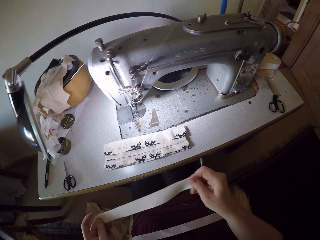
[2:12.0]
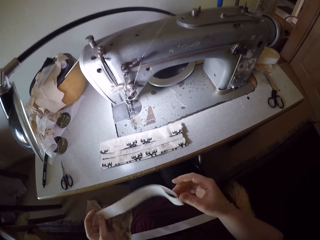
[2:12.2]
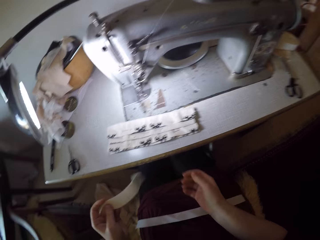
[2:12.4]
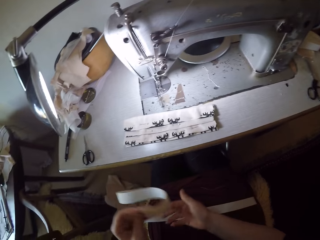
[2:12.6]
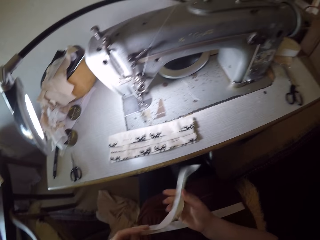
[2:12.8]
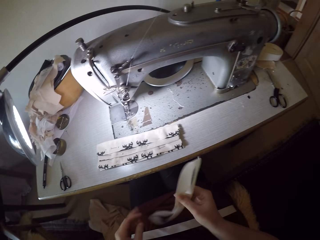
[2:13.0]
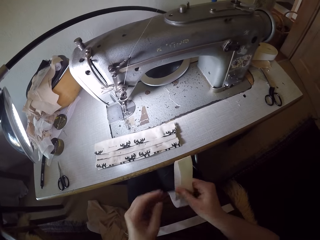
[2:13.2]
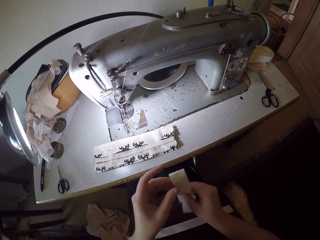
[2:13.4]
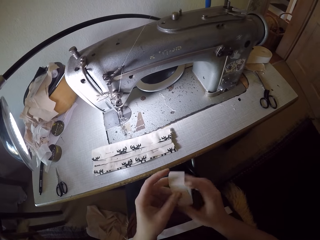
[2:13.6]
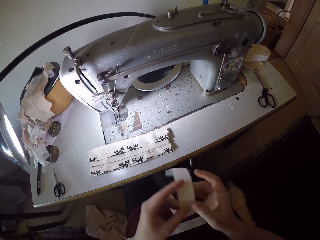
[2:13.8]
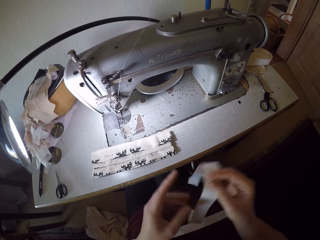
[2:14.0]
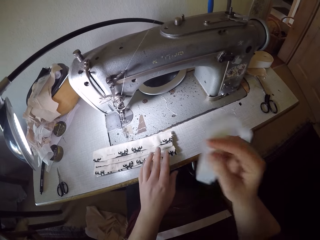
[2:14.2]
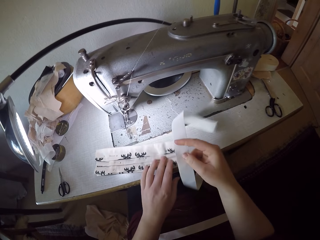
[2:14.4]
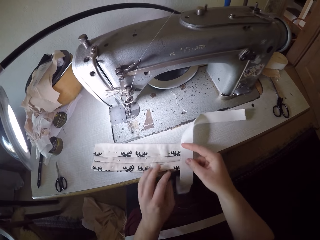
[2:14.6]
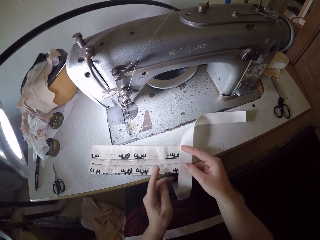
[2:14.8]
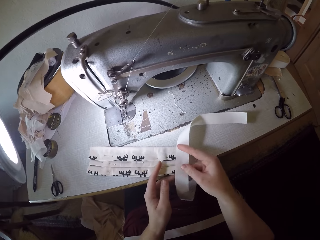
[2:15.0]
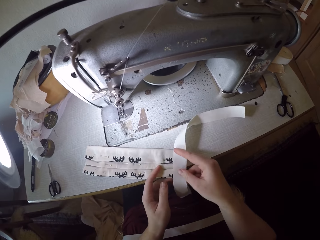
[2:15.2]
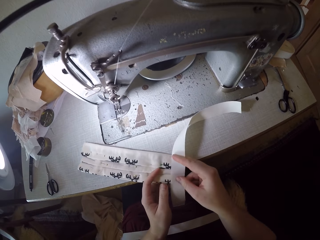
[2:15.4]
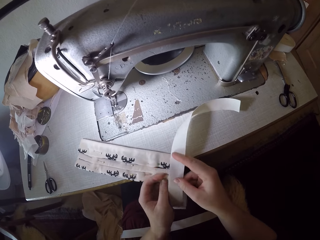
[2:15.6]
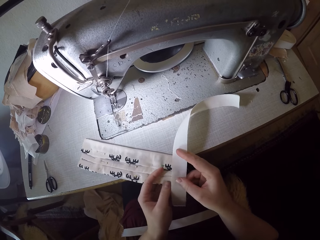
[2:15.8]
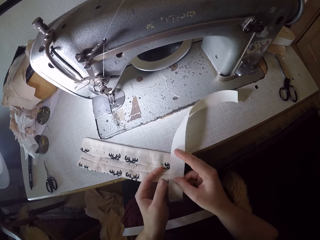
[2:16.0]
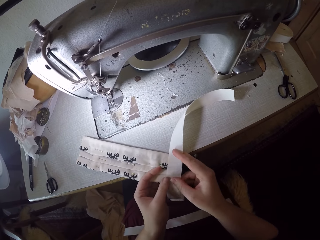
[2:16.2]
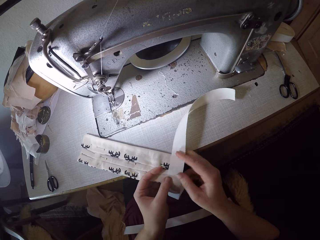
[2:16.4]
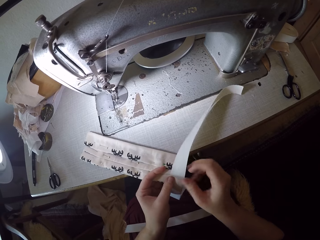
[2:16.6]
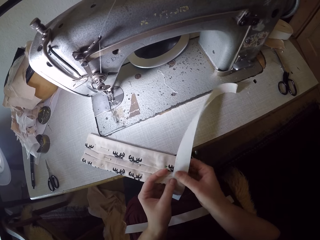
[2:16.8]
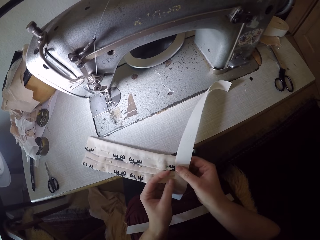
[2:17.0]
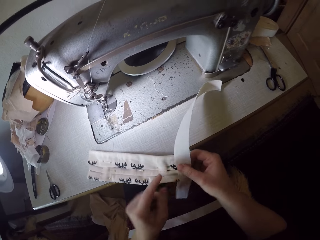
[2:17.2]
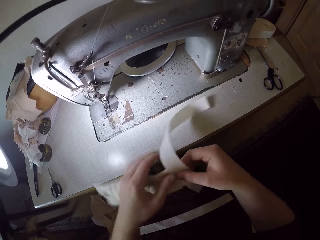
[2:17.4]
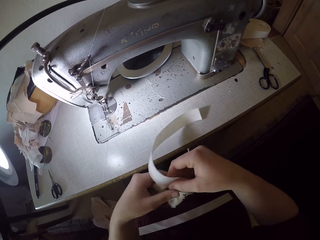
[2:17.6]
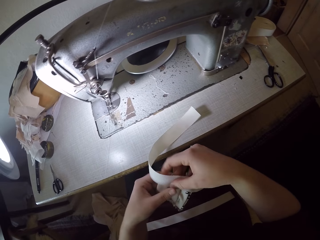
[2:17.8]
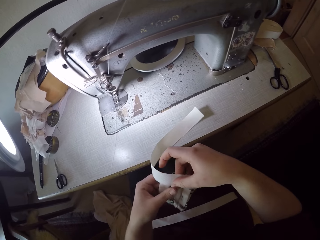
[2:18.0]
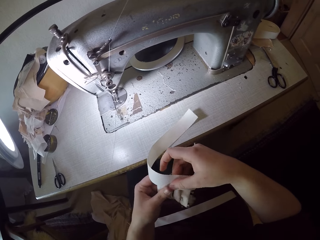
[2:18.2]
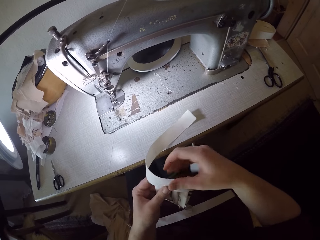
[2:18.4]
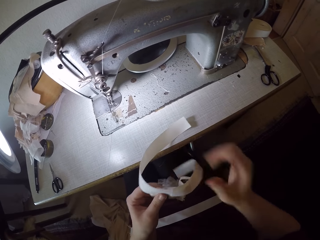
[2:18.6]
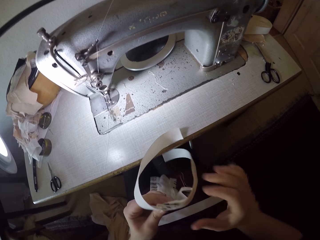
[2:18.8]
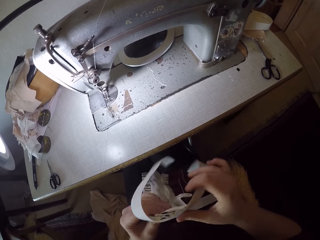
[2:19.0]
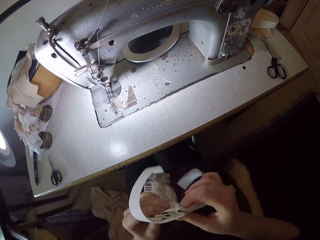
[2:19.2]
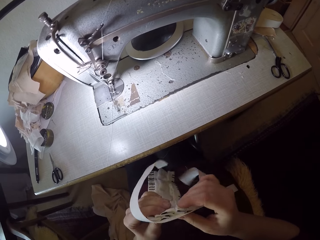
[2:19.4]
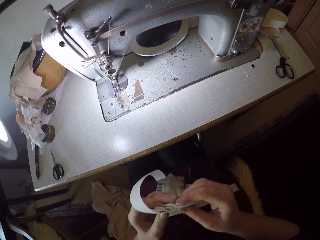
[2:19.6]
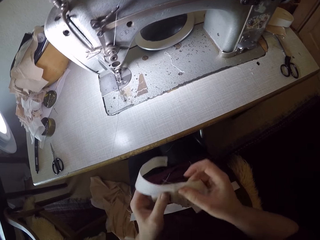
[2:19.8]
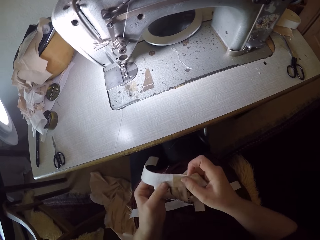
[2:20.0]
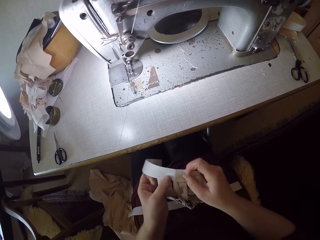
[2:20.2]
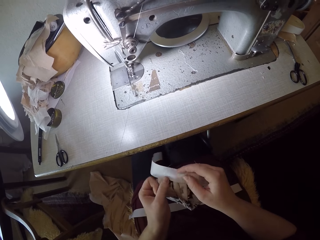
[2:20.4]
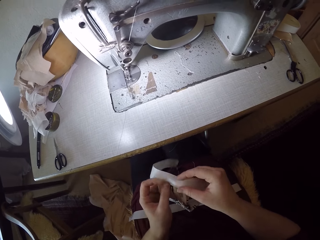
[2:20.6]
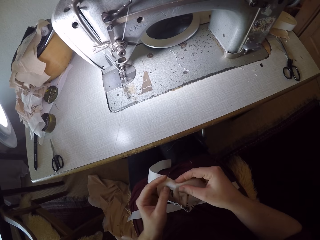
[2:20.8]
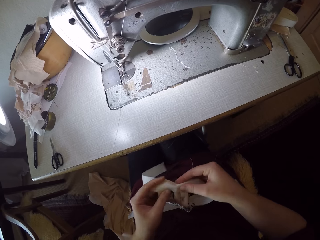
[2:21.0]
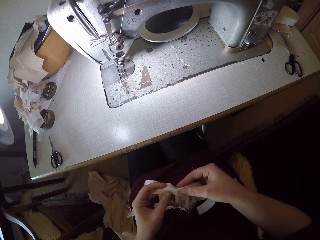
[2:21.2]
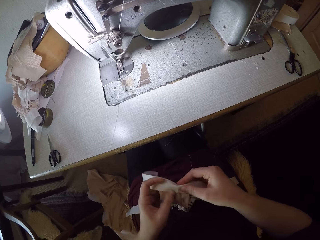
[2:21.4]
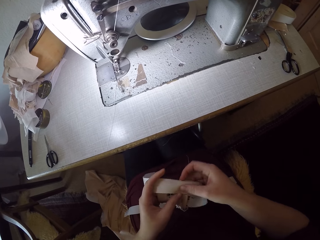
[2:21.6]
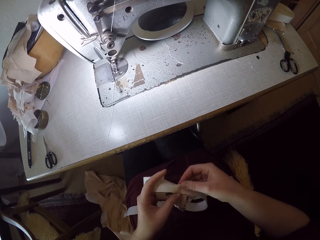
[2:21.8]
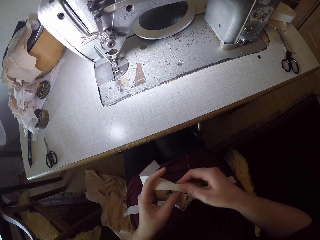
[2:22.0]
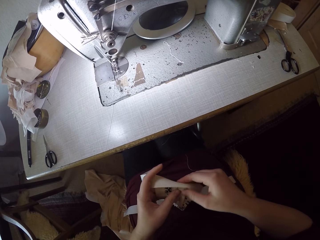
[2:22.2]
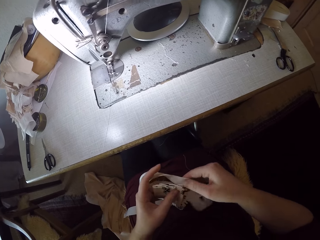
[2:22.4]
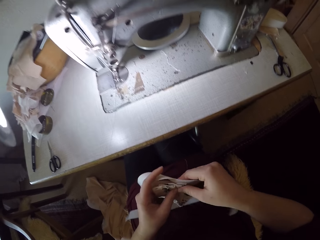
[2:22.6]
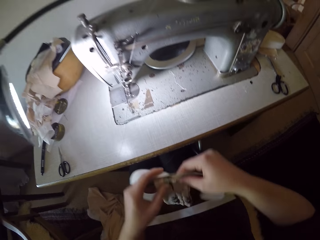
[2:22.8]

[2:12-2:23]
The camera wearer unfolds the pieces of cloth. They place the strap on the piece of cloth on the sewing machine. They pick up the two pieces of cloth. They fold the elastic strap over the tip of the piece of cloth.

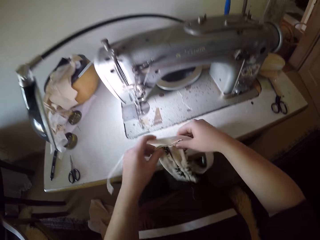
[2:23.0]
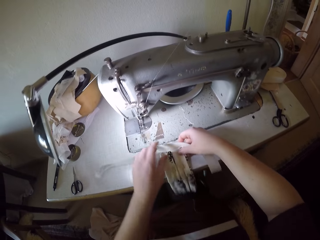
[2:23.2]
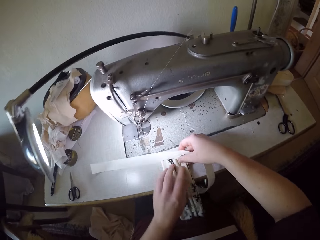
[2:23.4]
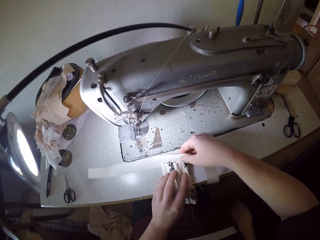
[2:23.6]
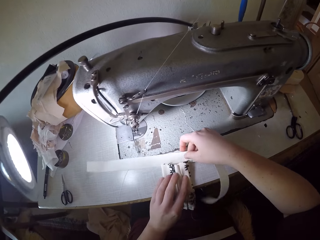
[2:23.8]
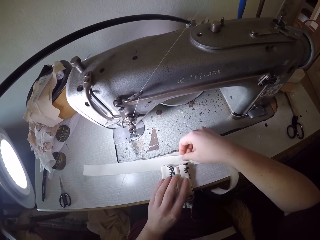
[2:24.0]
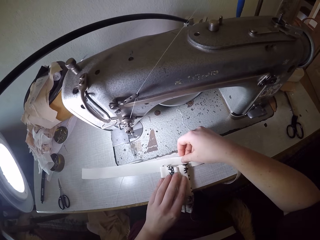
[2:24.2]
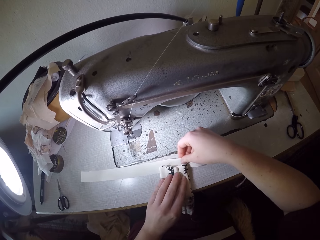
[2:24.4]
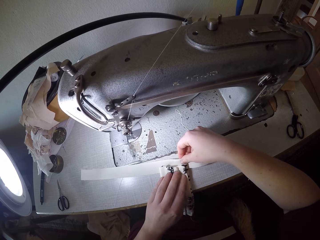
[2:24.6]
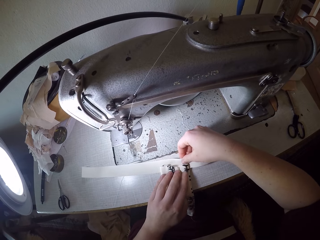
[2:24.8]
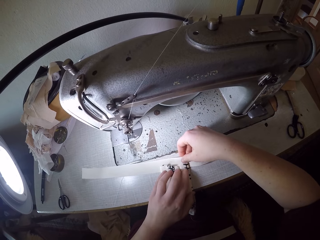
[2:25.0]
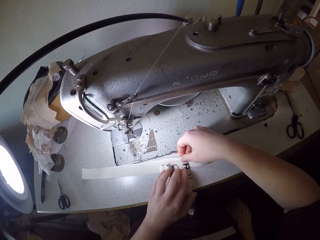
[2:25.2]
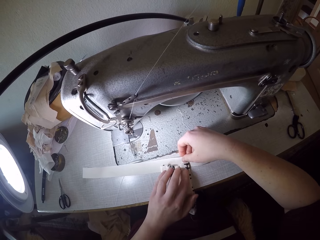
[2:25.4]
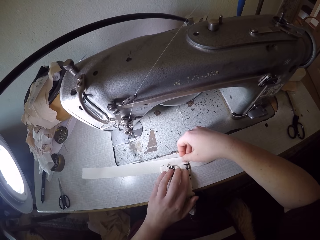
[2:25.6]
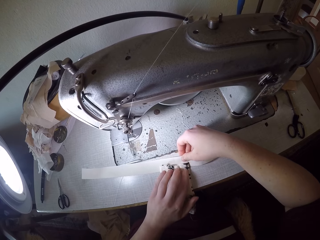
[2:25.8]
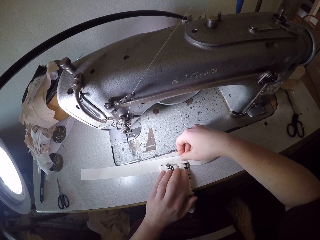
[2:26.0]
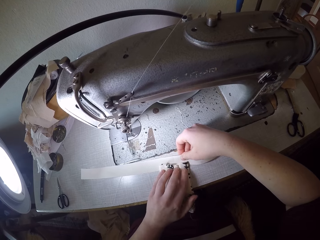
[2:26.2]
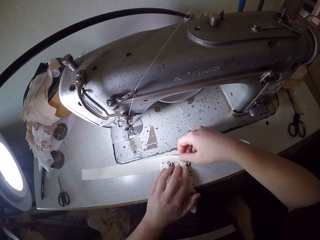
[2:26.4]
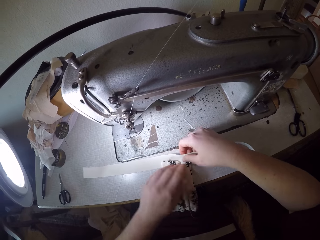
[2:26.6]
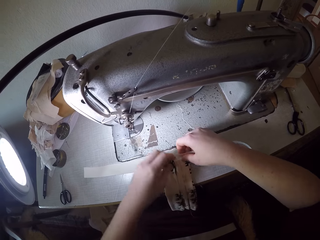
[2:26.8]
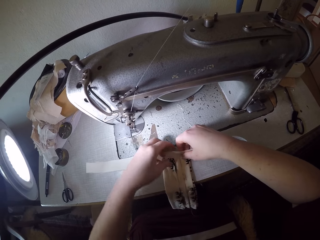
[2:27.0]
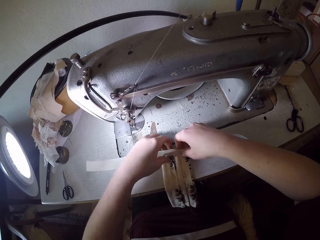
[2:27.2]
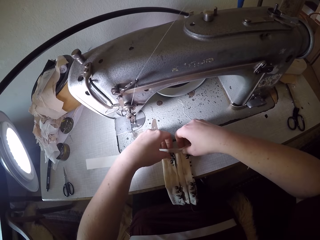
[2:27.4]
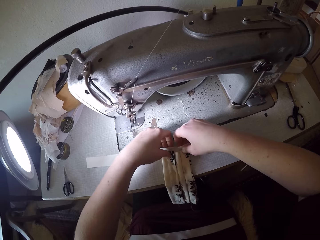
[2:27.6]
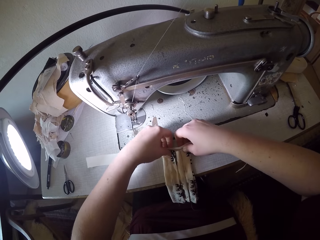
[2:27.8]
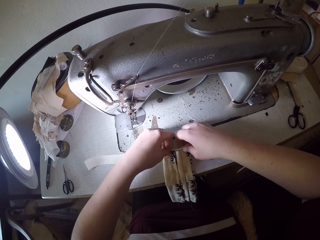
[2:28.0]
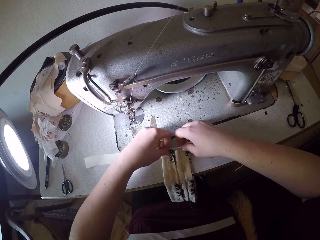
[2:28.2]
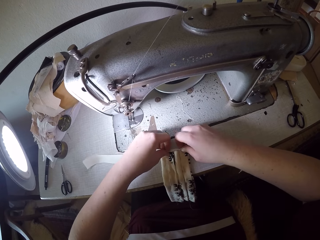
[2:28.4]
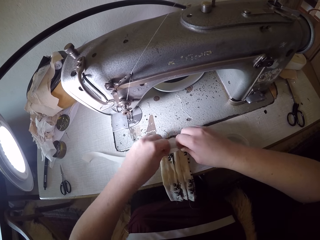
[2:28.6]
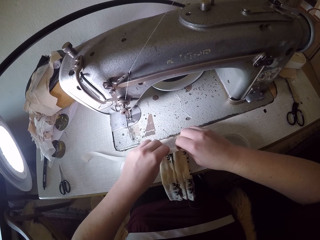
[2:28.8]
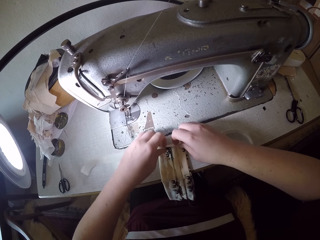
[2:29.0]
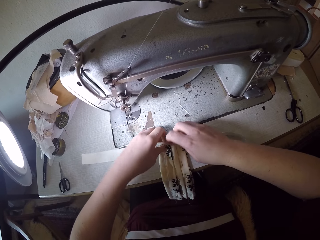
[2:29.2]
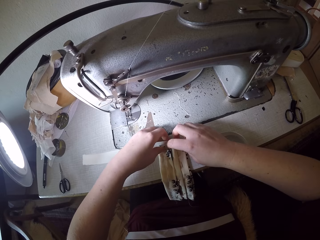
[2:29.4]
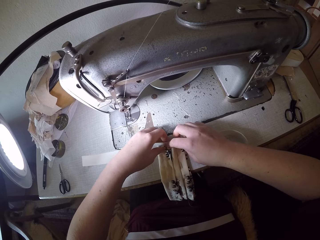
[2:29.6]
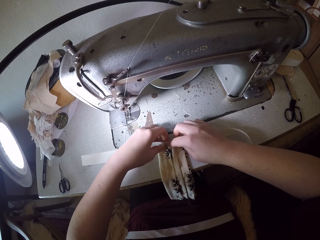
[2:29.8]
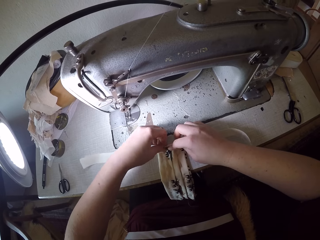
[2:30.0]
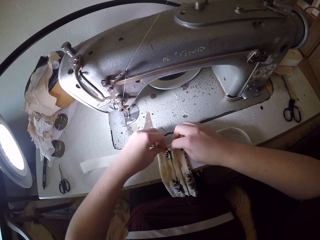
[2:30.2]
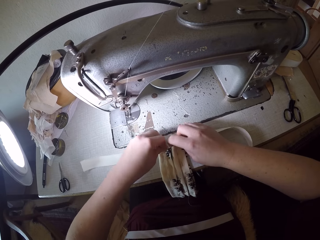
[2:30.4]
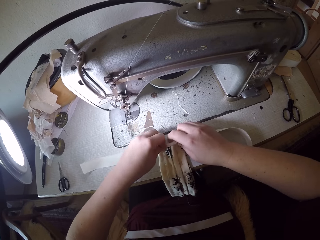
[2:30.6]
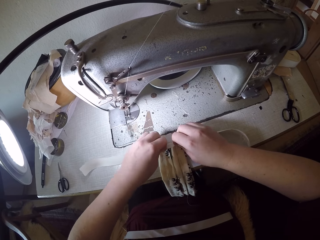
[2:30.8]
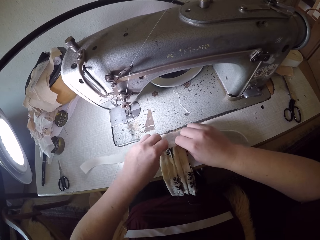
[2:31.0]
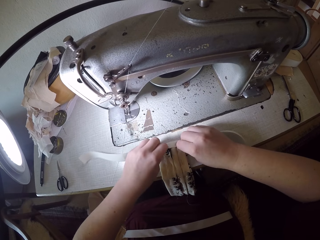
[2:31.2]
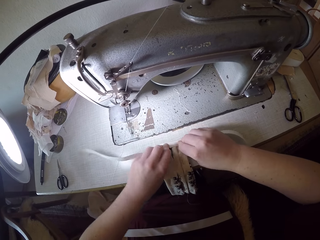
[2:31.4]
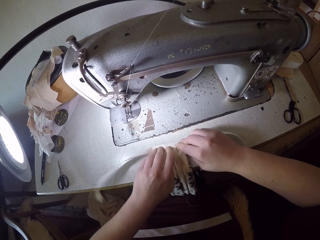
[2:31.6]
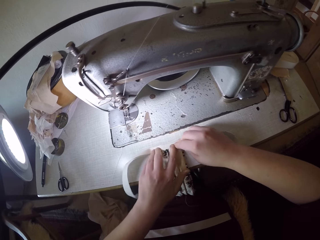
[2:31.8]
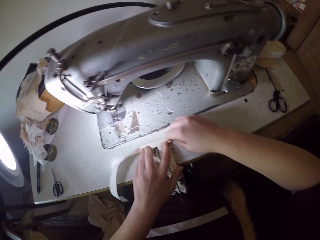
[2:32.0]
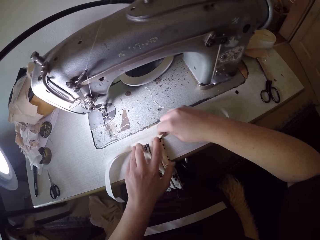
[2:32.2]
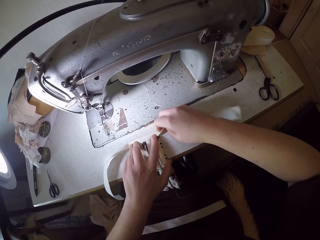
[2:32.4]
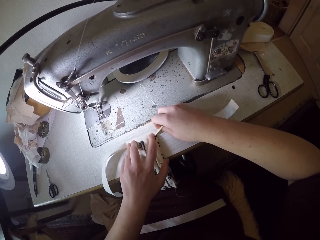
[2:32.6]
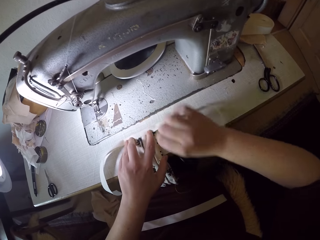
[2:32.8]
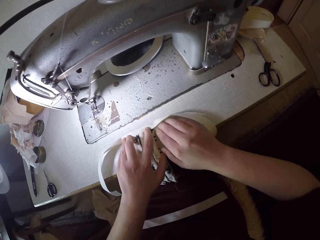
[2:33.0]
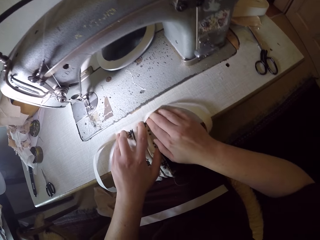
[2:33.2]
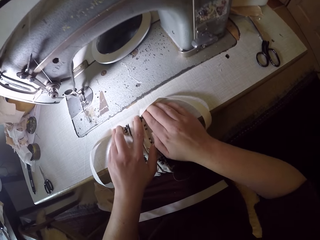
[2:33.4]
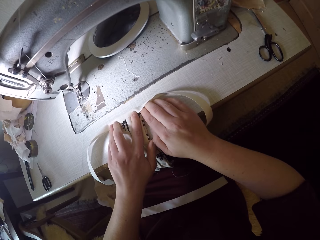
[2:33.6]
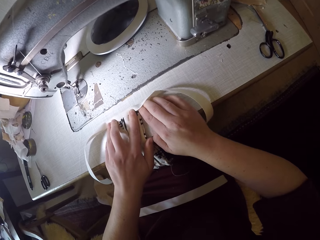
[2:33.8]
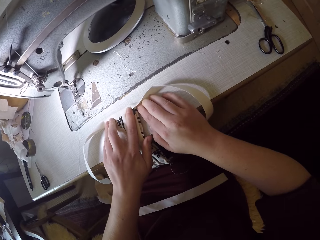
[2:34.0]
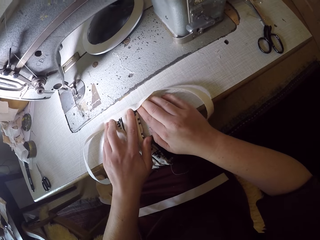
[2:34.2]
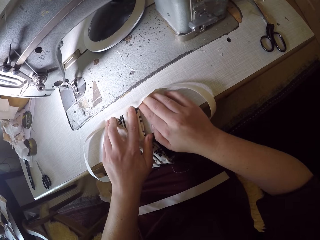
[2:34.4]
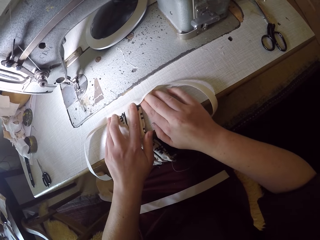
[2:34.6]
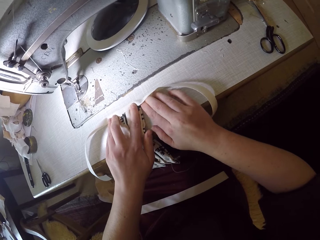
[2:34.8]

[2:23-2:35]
The camera wearer places the two pieces of cloth on the surface of the sewing table. They handle the two pieces of cloth. They fold the two pieces of cloth.
